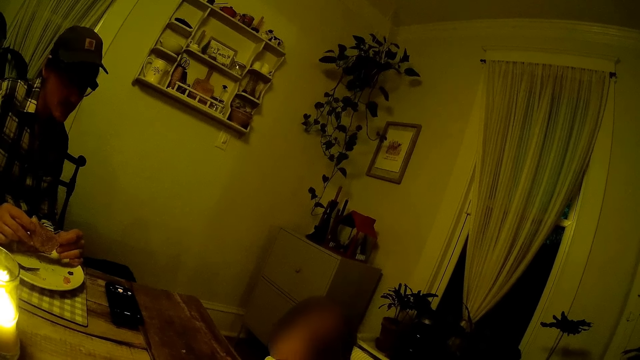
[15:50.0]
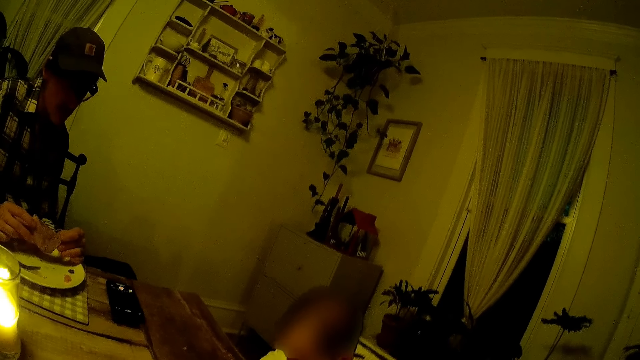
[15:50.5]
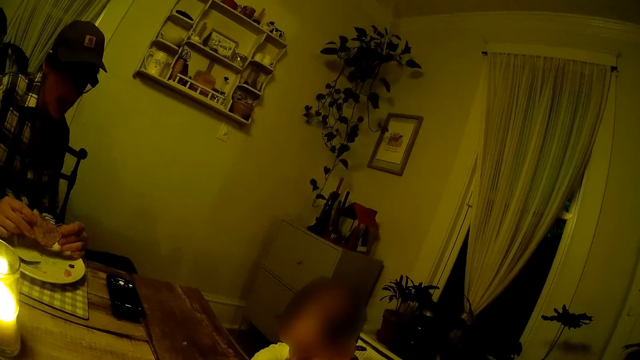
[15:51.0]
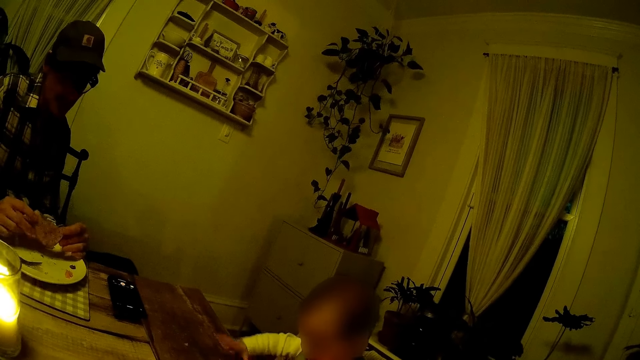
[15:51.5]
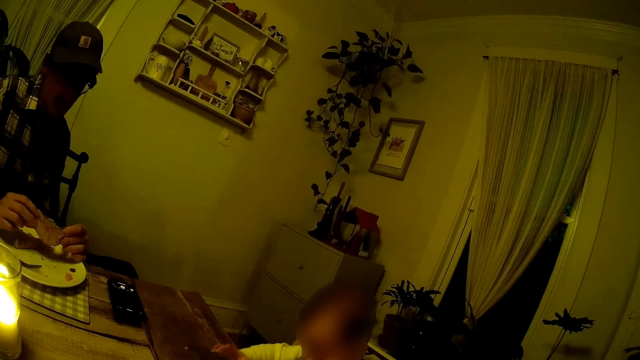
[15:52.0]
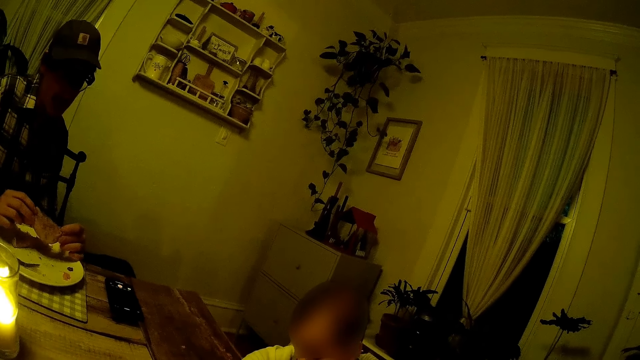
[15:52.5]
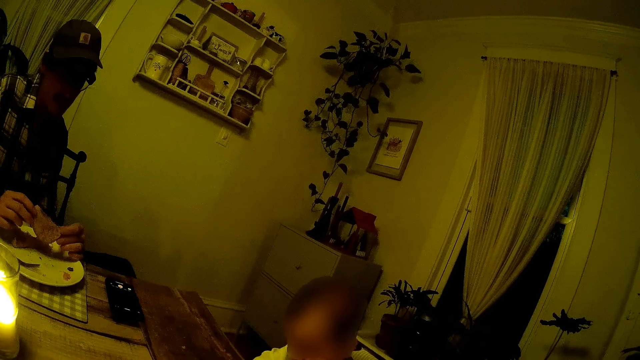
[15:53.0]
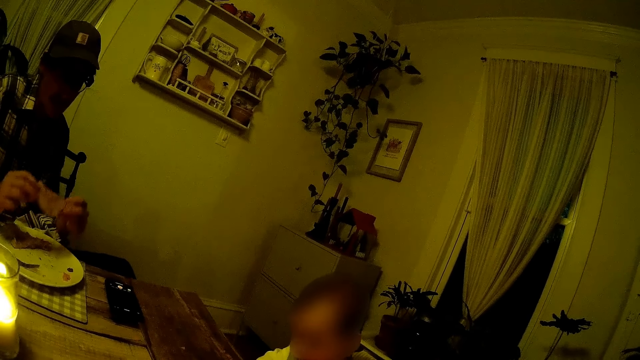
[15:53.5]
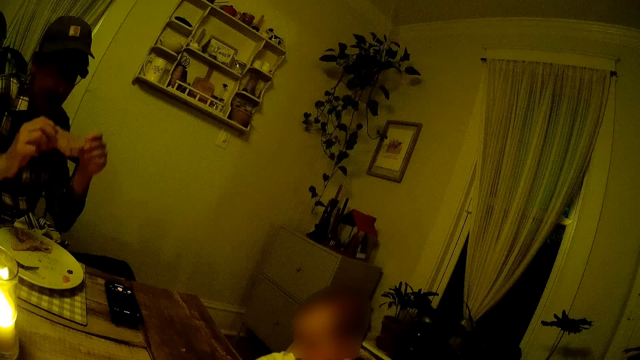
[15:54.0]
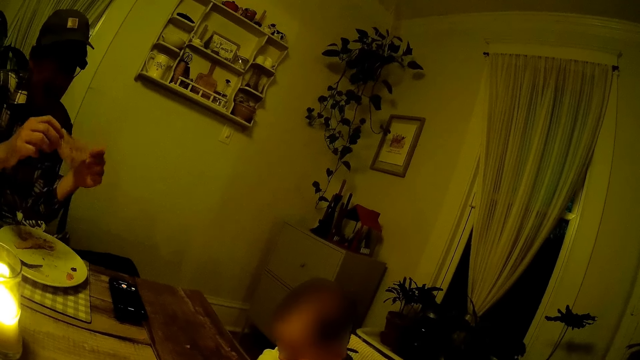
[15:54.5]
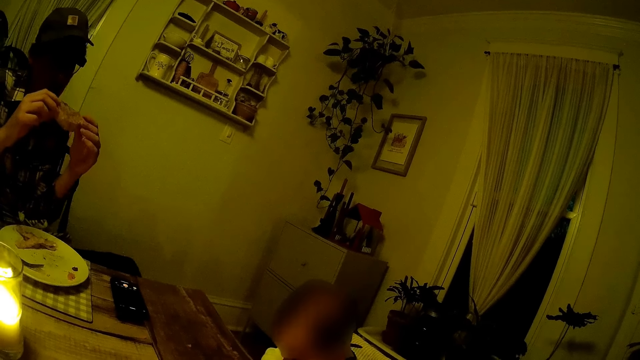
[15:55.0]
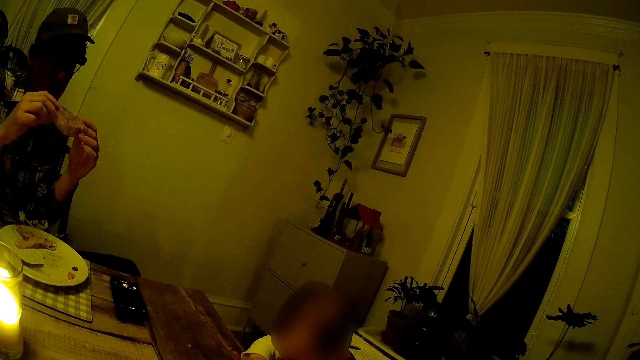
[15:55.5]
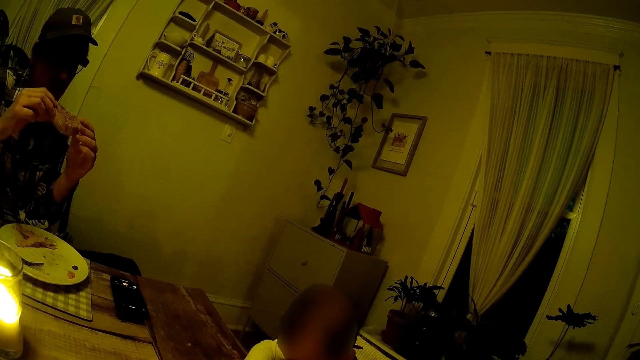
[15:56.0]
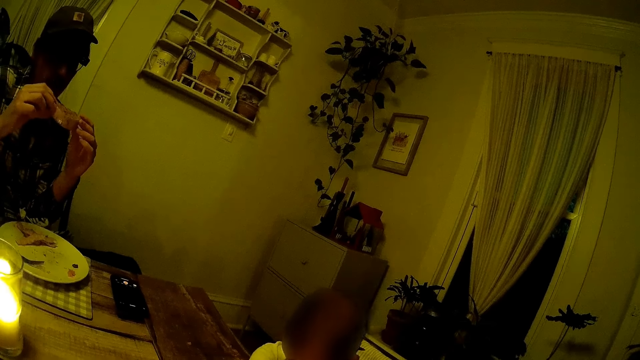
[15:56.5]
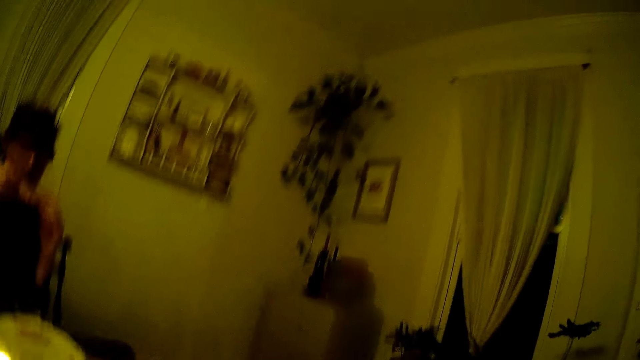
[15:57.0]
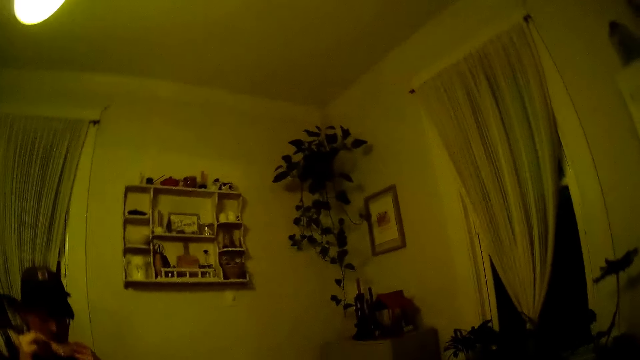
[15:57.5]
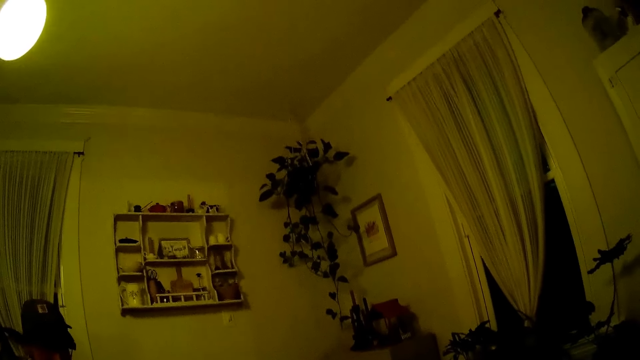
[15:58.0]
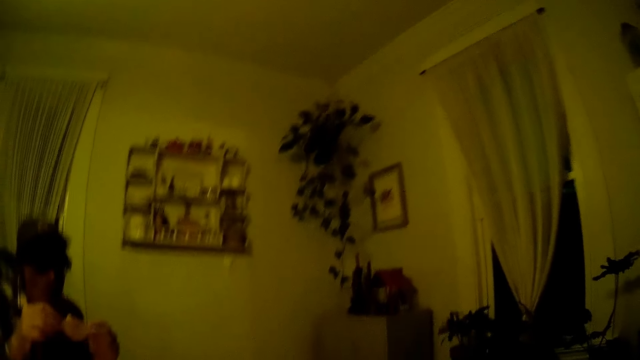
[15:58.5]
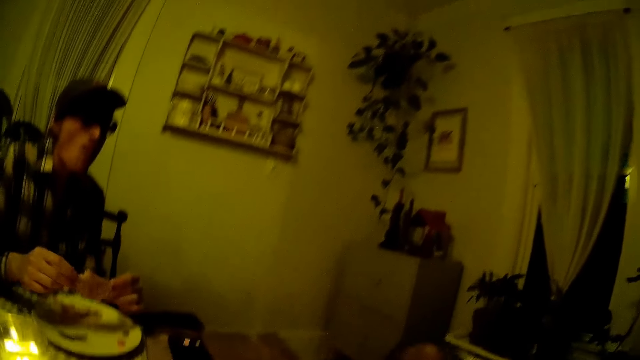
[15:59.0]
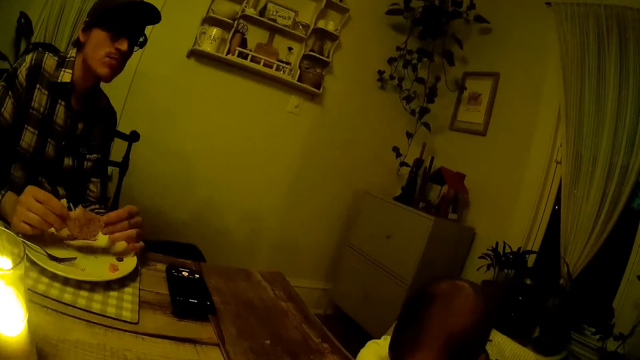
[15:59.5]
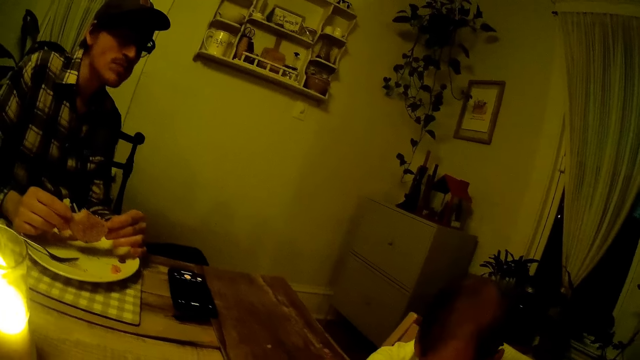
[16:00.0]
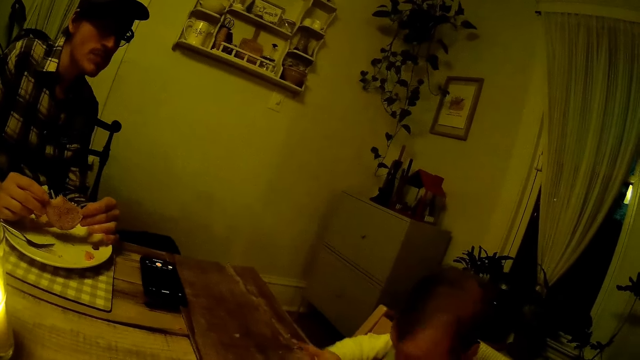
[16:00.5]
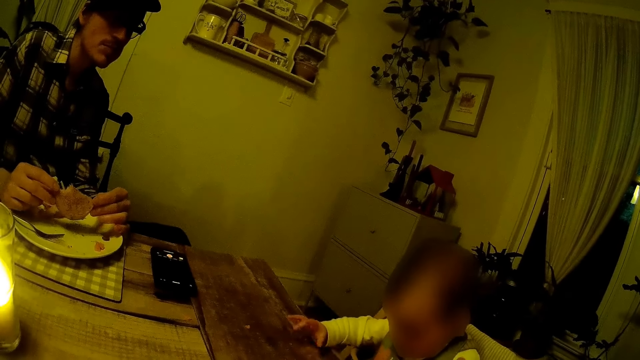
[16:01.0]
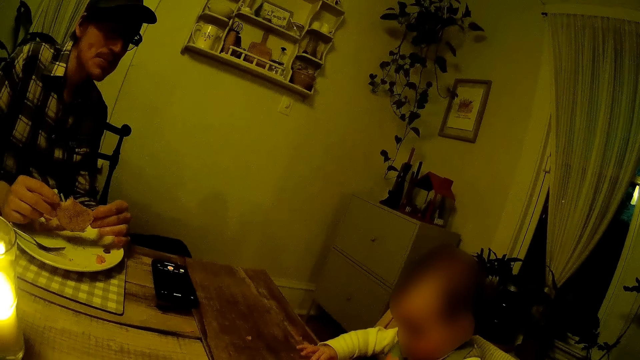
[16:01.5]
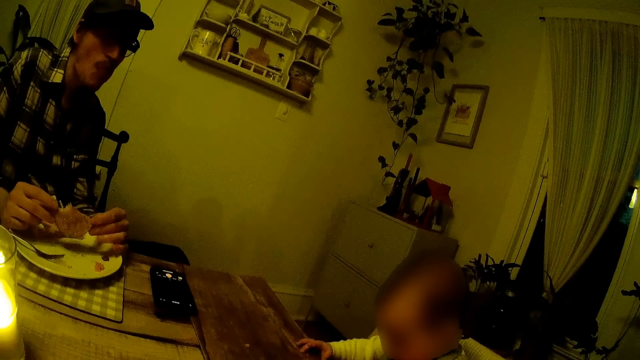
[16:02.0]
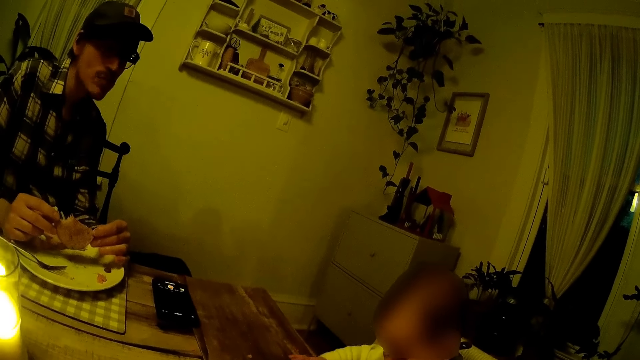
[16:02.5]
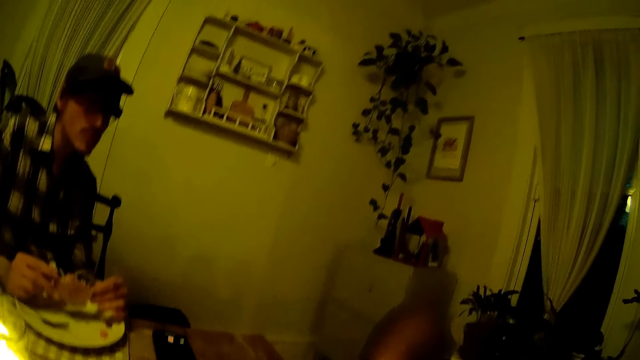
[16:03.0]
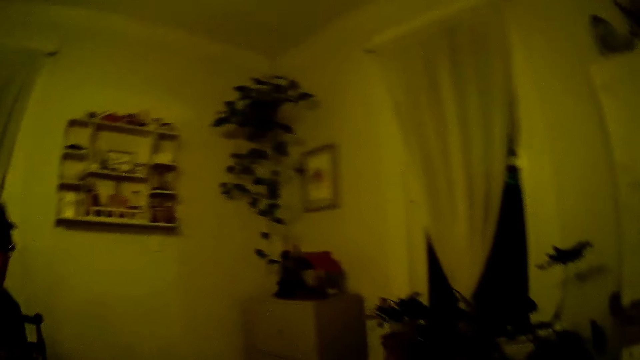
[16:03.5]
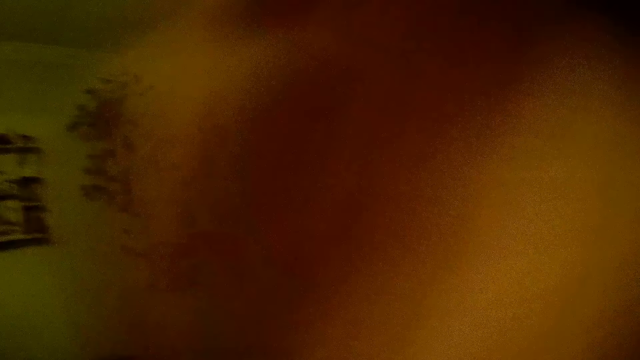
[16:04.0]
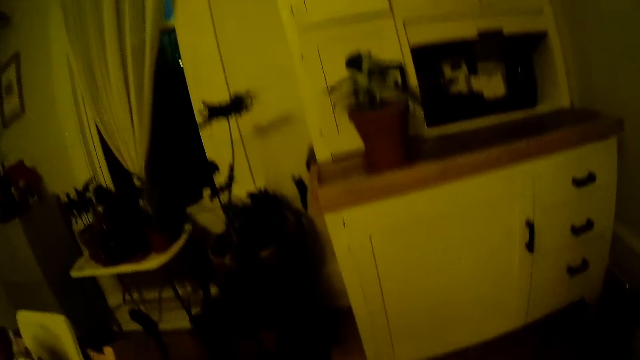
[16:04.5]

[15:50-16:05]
The man bites the steak in his hands. The camera wearer speaks to a baby. They interact with the baby.
